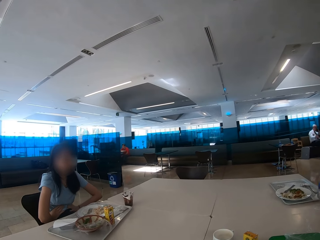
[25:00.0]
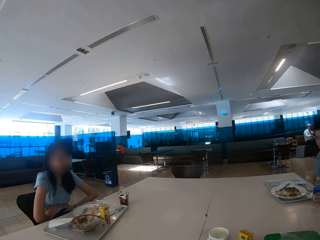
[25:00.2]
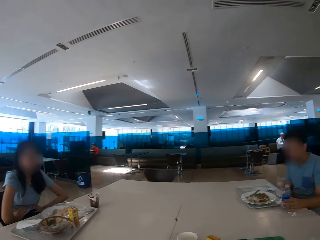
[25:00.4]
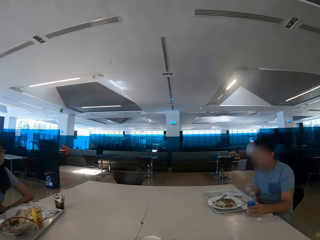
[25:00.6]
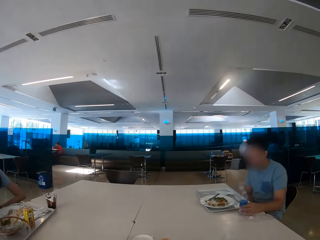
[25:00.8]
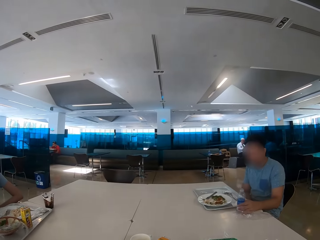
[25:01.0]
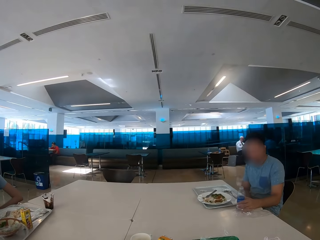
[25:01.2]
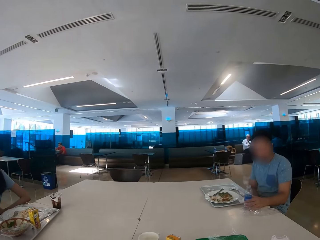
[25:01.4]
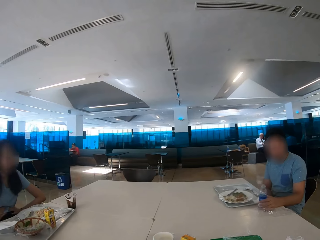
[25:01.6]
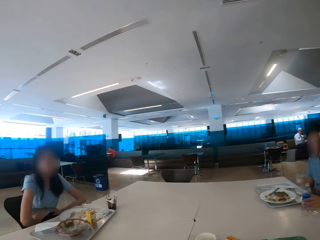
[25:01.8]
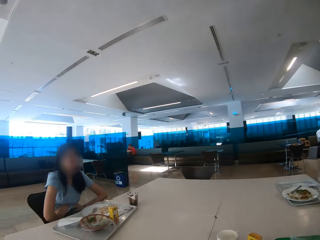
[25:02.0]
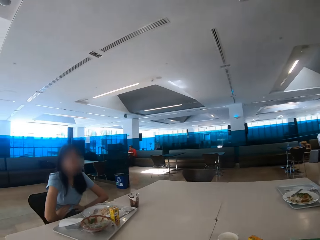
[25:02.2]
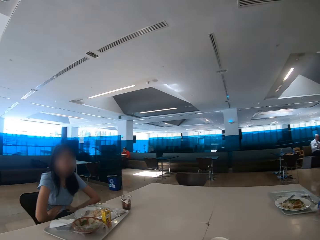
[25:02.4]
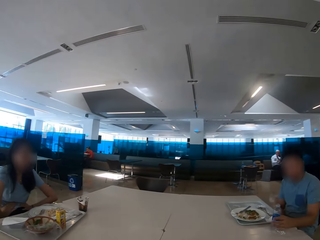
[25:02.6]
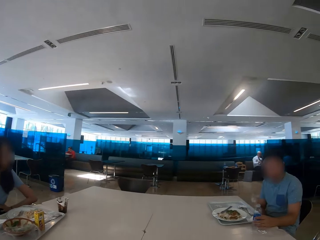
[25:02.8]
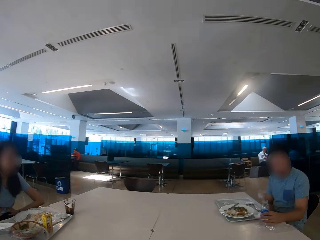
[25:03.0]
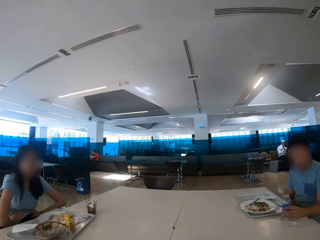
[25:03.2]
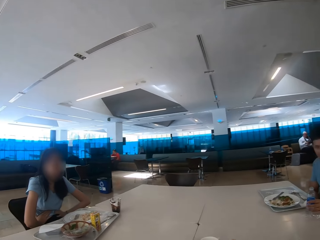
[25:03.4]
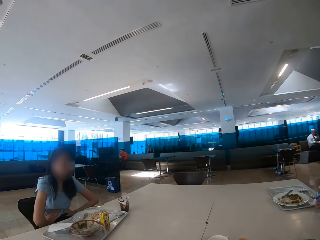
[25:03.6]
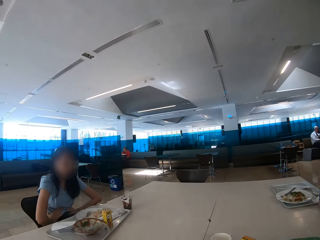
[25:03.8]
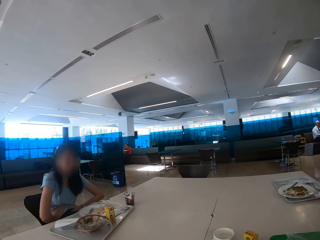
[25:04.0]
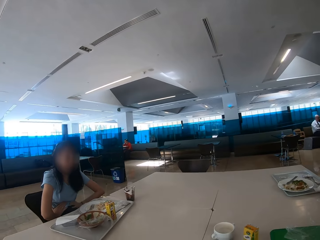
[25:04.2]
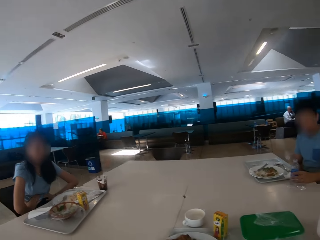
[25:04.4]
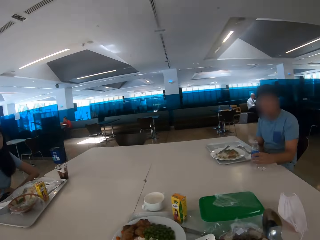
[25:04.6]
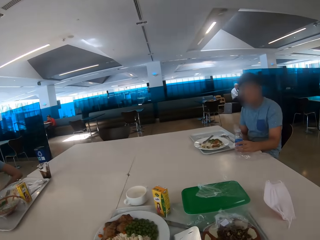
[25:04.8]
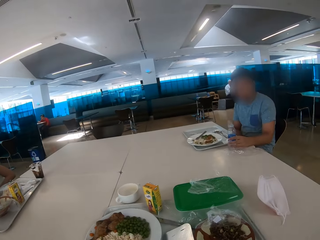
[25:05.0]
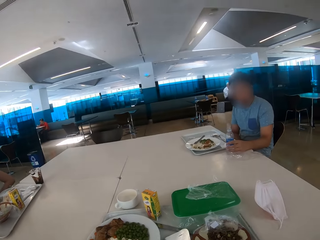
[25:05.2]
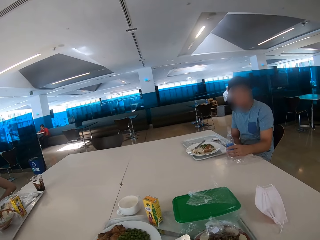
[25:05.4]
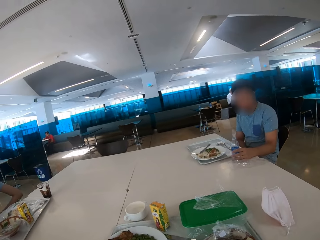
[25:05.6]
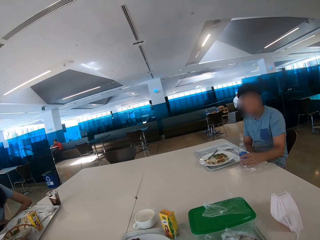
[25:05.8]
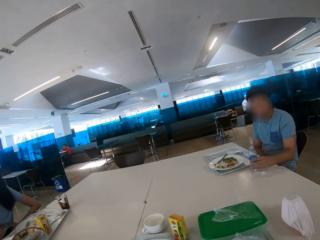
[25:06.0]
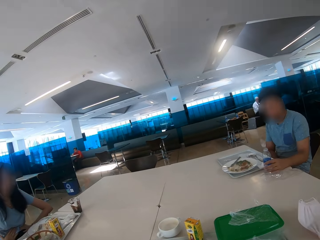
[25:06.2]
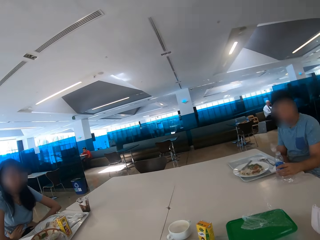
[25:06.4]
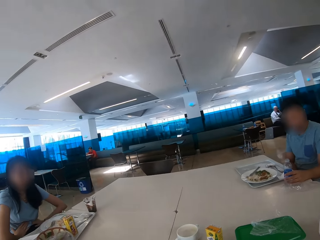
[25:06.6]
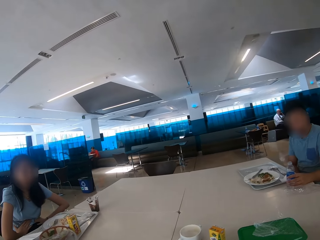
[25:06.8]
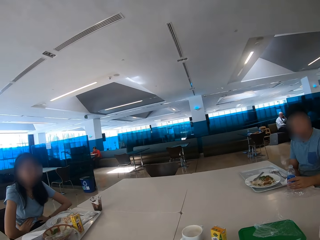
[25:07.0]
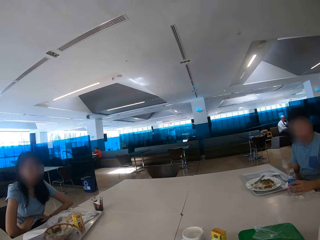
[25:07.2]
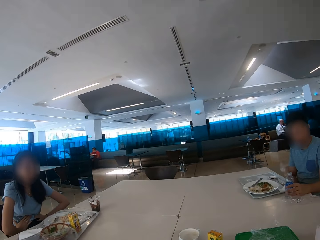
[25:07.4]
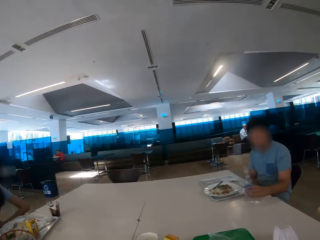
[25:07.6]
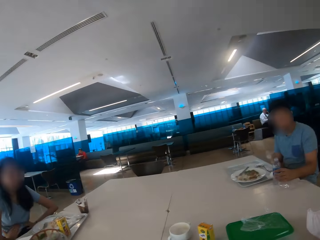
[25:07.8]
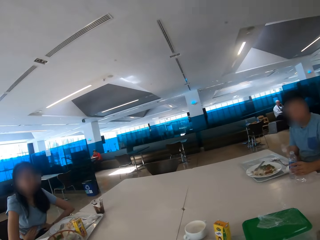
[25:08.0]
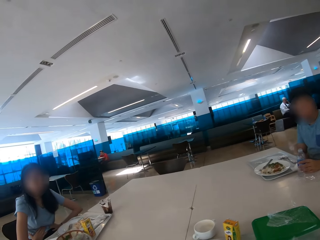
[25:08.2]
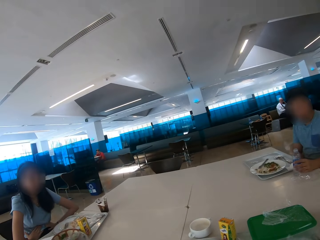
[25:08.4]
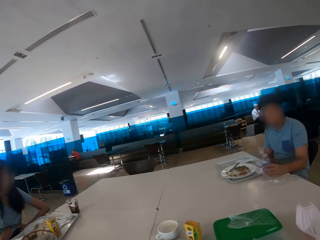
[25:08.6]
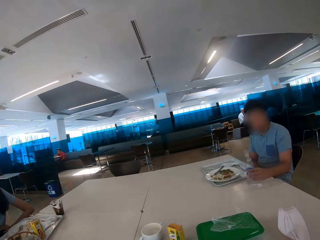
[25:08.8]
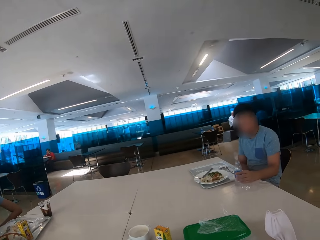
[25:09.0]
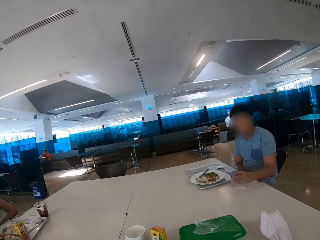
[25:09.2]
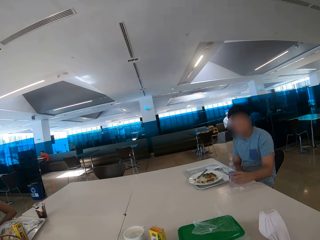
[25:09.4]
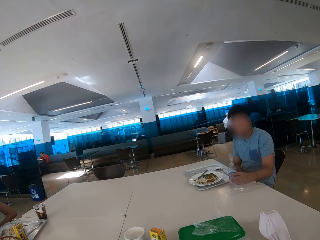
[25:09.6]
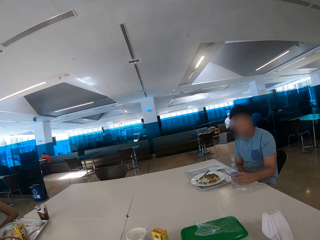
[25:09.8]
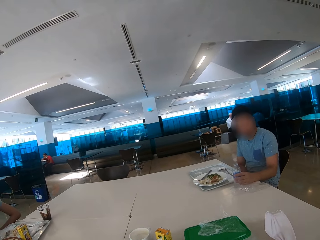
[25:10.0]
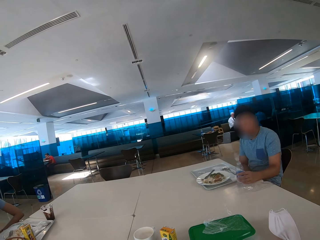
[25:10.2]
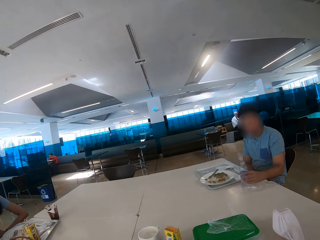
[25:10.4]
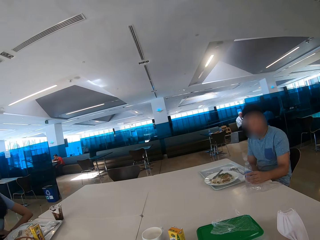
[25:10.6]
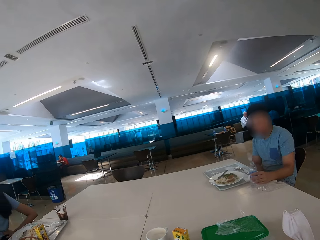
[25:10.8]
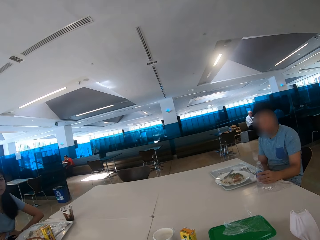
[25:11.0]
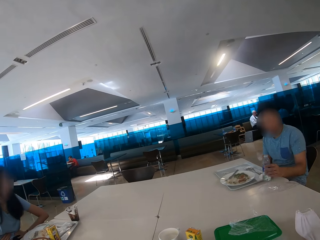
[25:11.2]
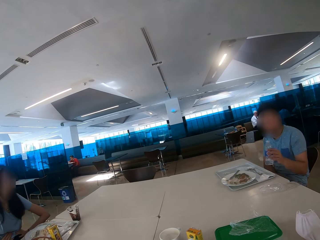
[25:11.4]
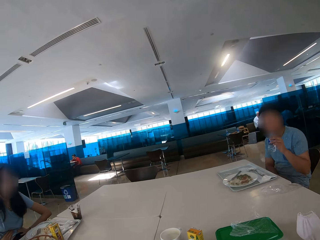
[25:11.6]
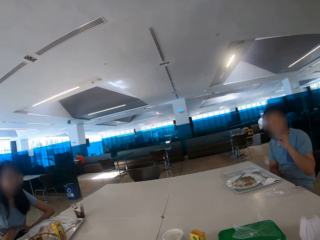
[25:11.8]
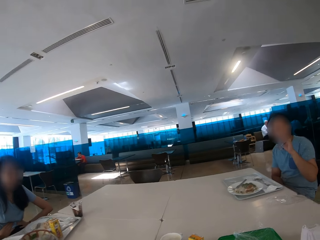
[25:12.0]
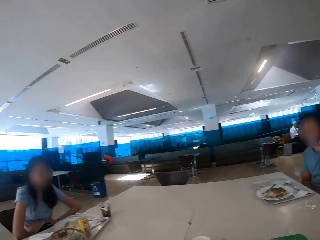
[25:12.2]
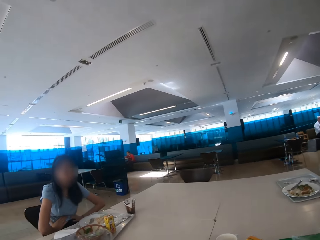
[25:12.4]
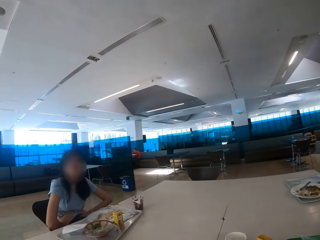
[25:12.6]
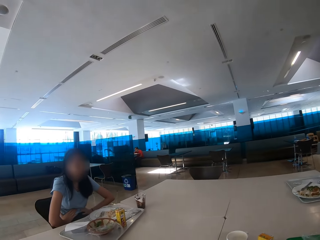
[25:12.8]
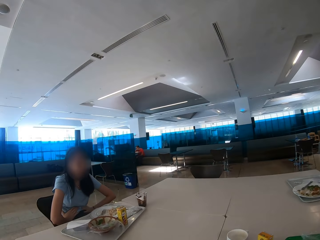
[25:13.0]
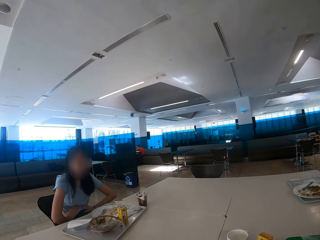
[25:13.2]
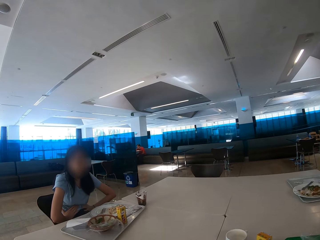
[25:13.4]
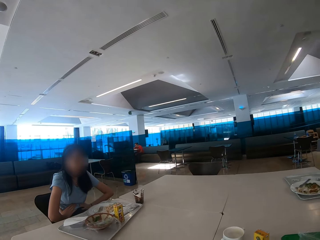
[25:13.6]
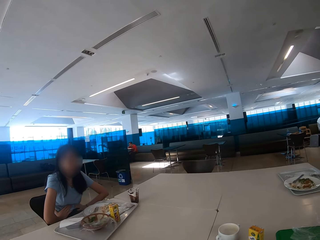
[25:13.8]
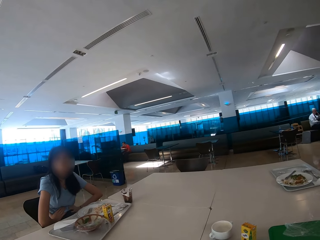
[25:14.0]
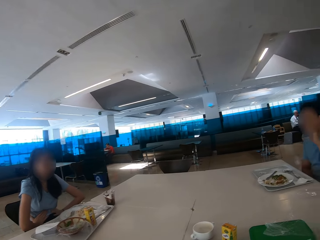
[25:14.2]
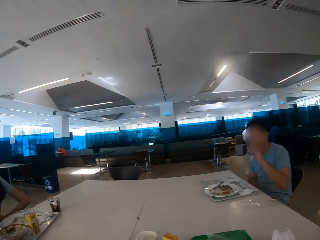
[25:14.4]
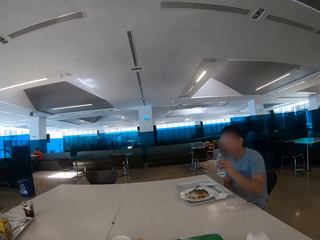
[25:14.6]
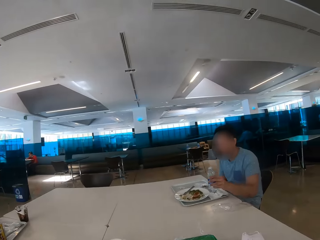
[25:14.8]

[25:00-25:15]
The camera wearer looks at a woman. They look at a man. They look around the restaurant. They look at the woman. They look at the woman again. The man drinks water from the bottle. The camera wearer looks around.

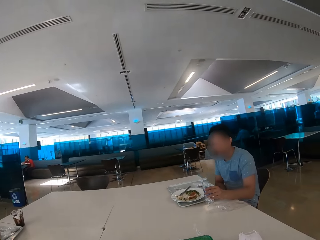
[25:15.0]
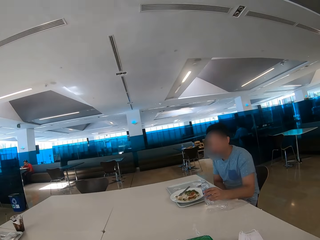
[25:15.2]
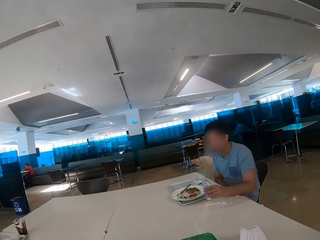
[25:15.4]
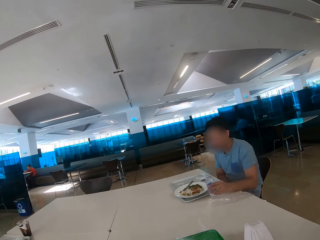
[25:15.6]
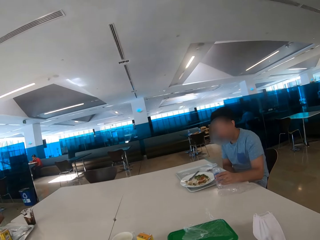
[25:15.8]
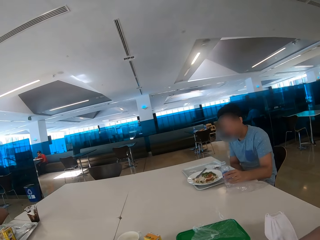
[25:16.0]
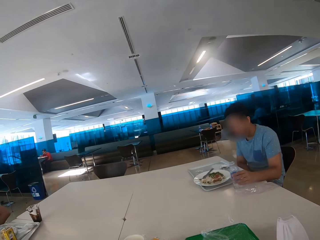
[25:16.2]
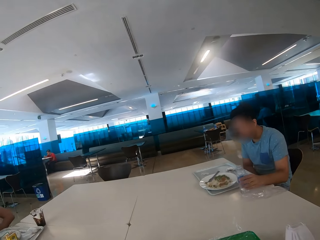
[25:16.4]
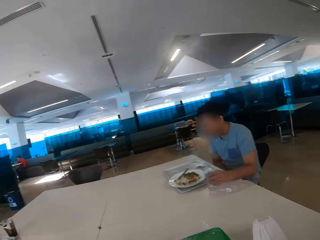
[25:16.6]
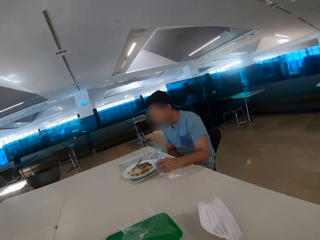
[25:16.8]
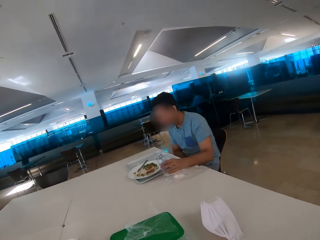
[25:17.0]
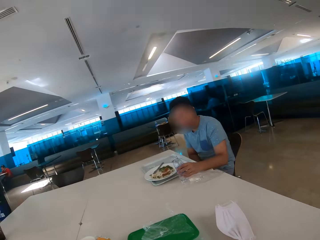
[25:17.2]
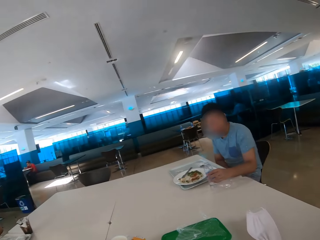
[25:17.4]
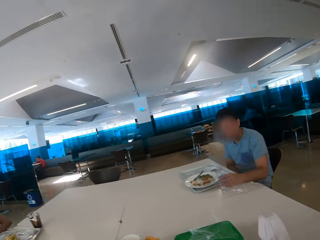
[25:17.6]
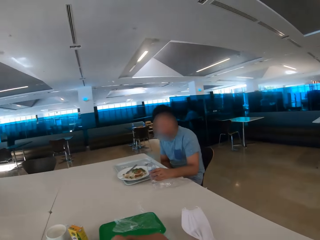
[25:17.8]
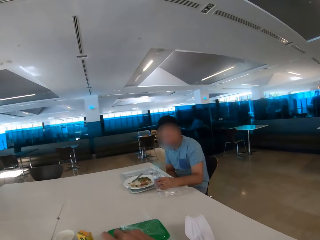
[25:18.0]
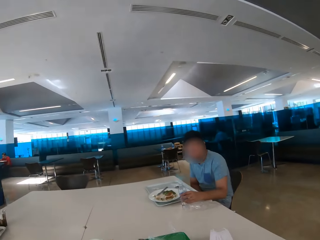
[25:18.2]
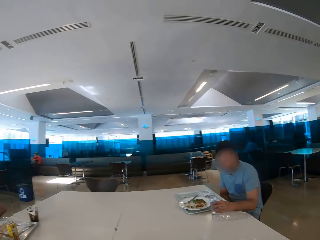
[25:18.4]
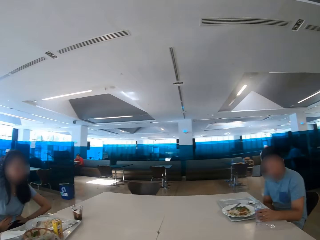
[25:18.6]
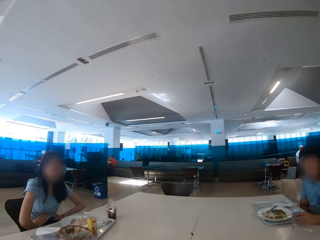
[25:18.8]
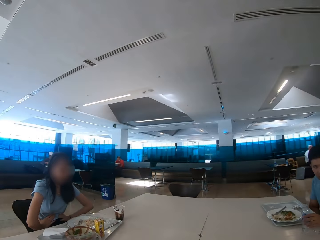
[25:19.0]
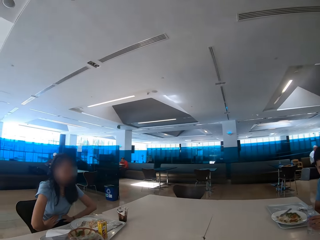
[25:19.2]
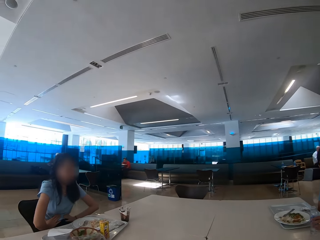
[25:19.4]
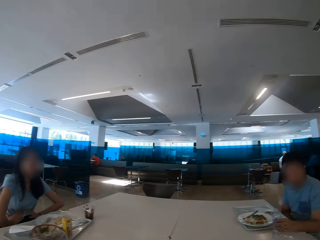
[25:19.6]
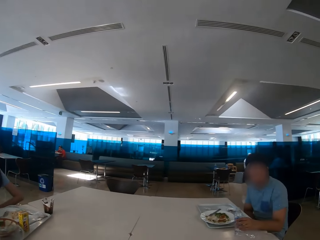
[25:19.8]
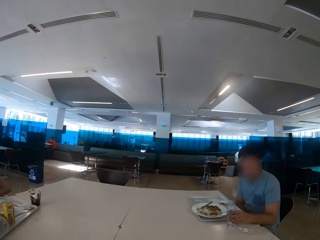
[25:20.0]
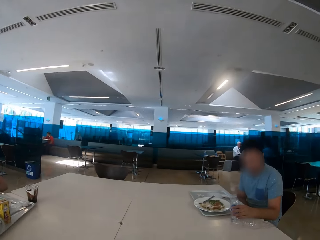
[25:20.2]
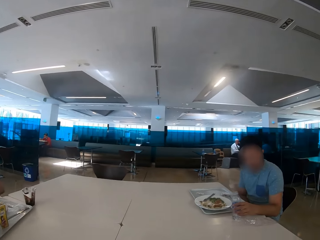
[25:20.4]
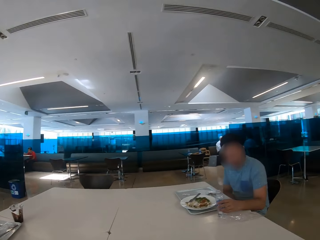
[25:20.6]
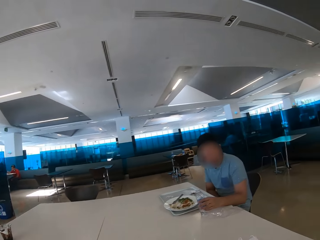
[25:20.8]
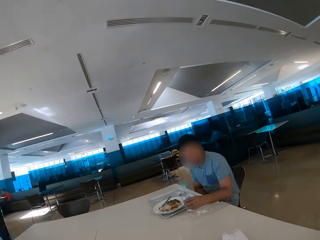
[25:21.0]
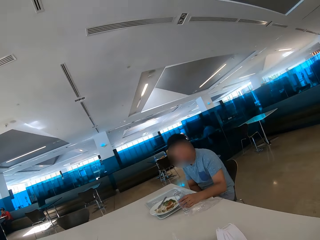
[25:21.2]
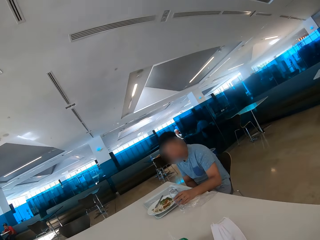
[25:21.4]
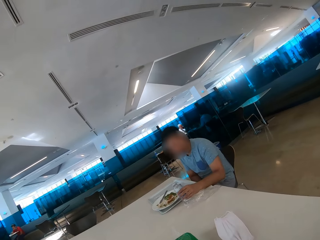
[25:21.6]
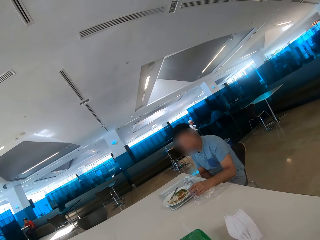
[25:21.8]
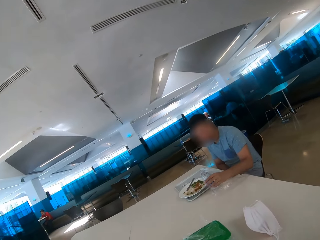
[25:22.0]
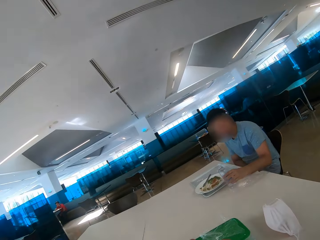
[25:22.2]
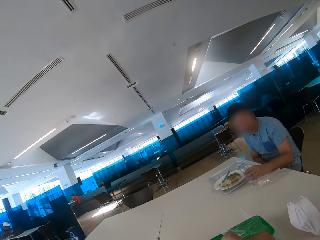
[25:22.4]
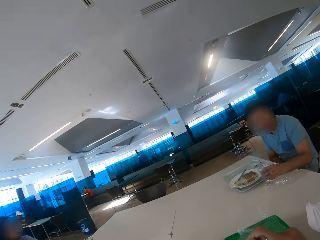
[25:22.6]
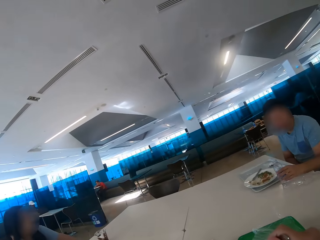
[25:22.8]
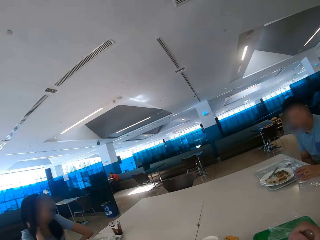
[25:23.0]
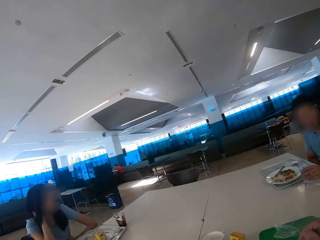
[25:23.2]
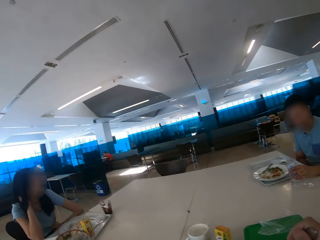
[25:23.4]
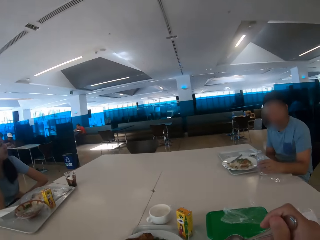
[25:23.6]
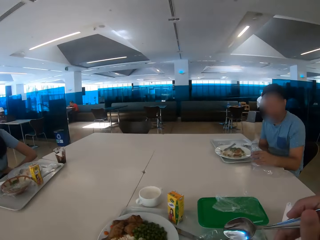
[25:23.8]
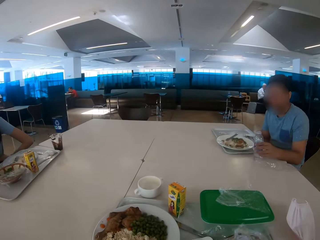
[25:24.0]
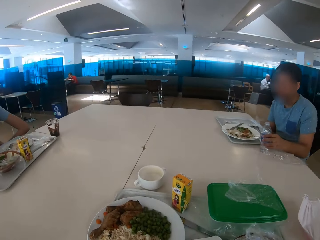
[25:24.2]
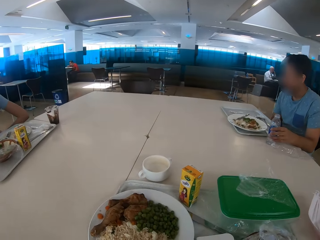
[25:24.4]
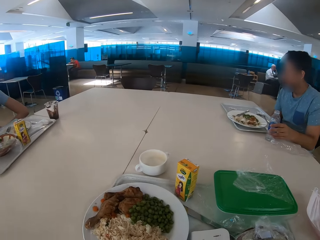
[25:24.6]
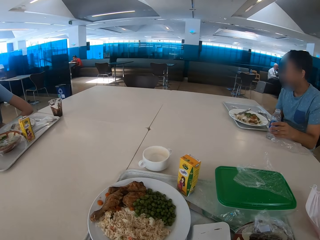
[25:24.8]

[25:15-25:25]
The man puts the water bottle on the table. The camera wearer looks around the restaurant. They eat some food.
